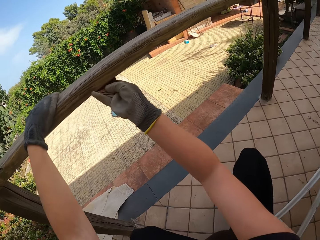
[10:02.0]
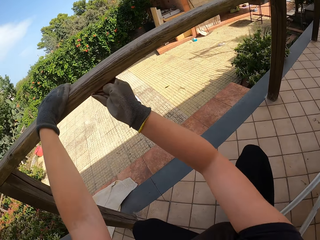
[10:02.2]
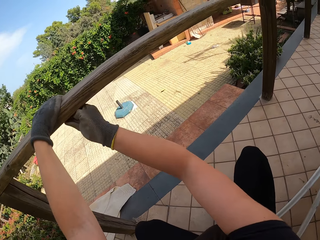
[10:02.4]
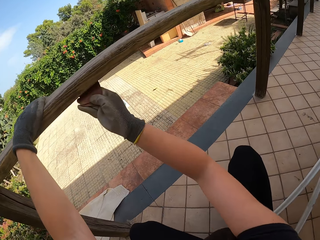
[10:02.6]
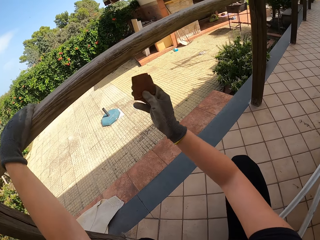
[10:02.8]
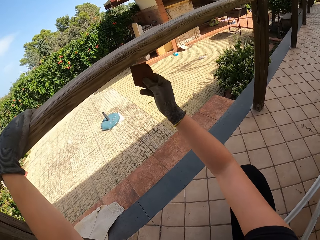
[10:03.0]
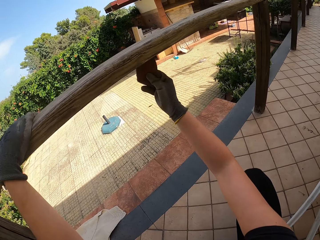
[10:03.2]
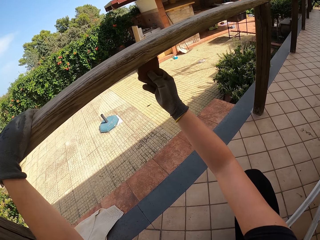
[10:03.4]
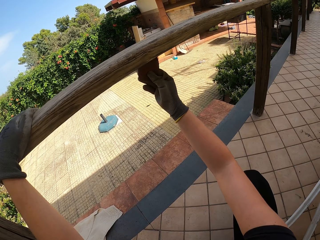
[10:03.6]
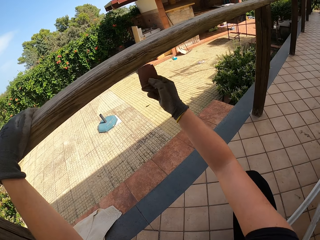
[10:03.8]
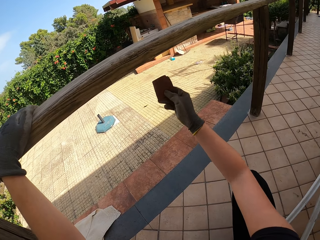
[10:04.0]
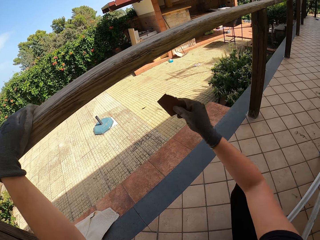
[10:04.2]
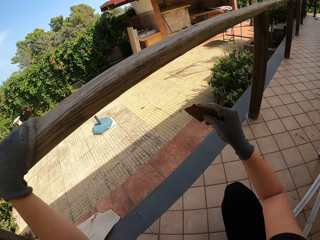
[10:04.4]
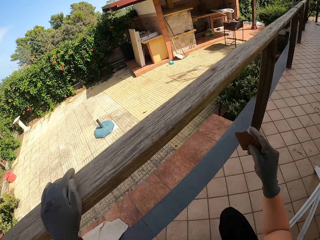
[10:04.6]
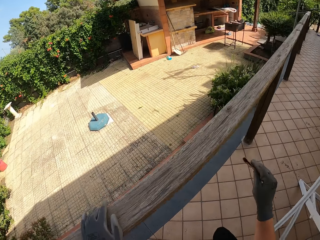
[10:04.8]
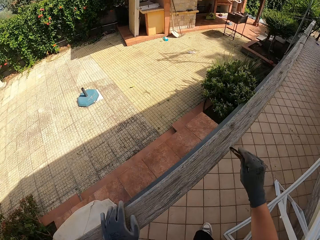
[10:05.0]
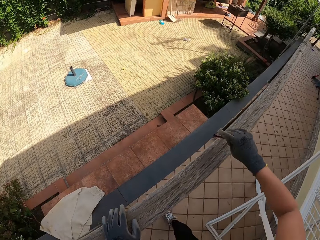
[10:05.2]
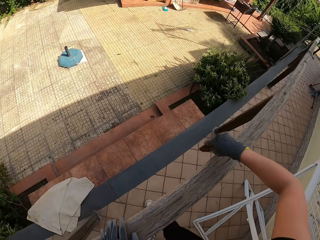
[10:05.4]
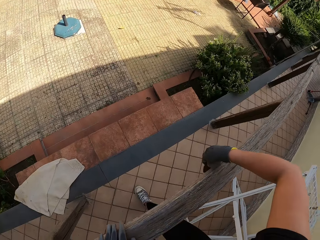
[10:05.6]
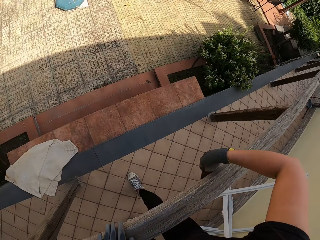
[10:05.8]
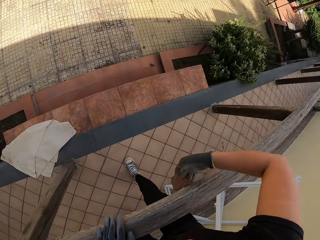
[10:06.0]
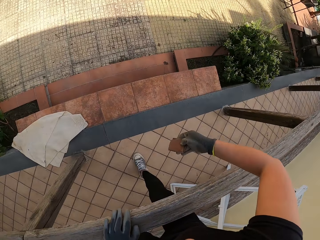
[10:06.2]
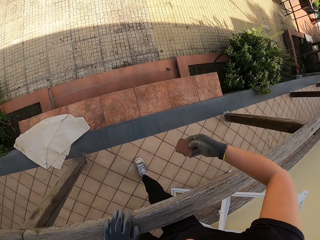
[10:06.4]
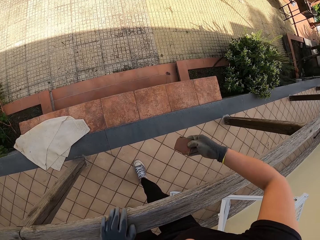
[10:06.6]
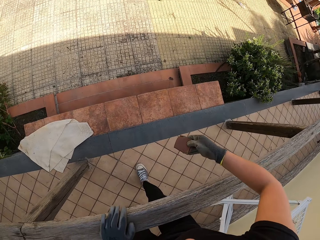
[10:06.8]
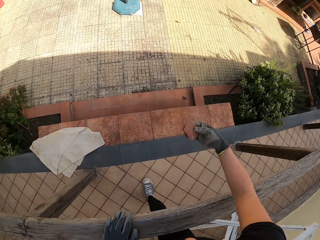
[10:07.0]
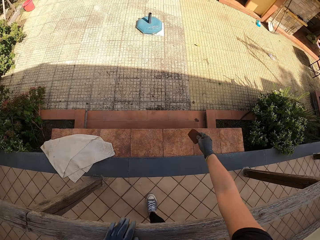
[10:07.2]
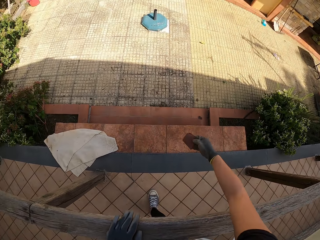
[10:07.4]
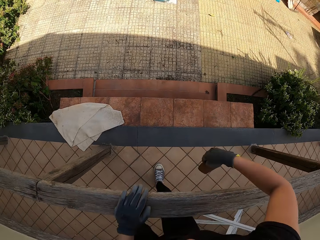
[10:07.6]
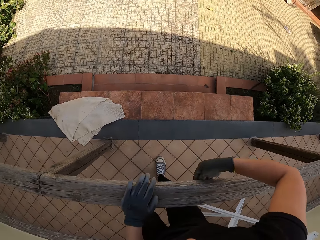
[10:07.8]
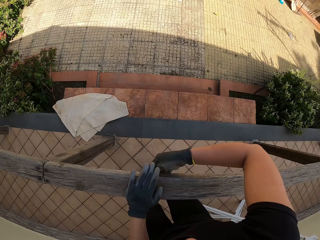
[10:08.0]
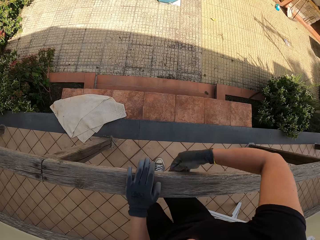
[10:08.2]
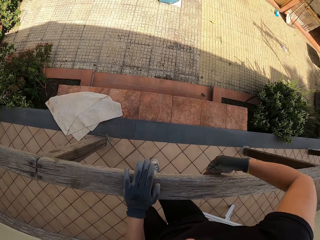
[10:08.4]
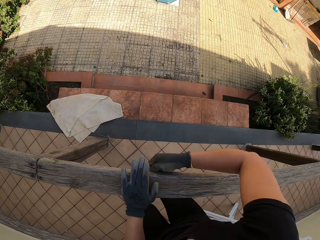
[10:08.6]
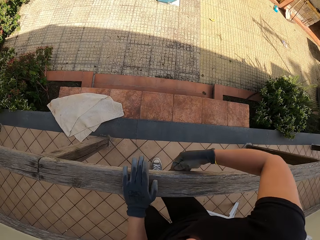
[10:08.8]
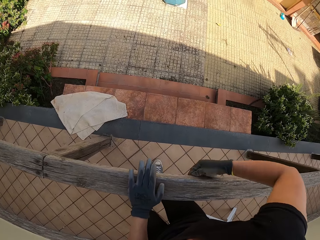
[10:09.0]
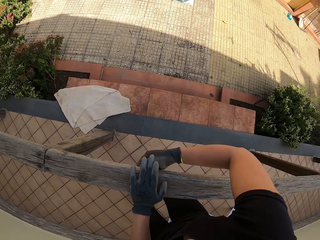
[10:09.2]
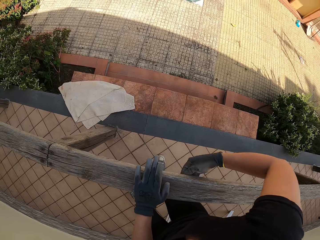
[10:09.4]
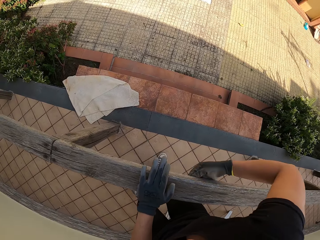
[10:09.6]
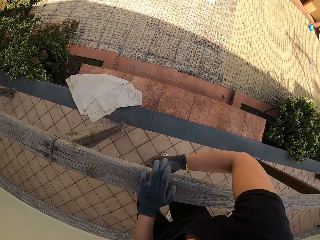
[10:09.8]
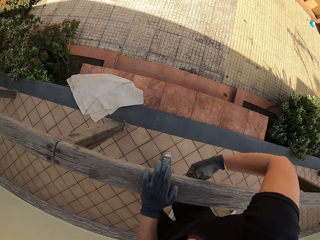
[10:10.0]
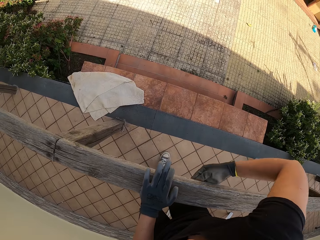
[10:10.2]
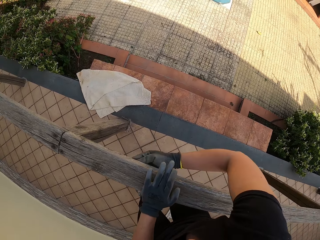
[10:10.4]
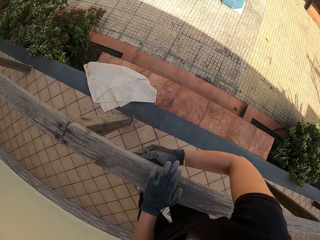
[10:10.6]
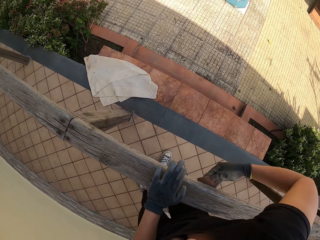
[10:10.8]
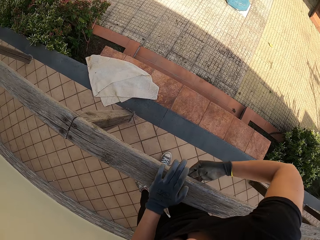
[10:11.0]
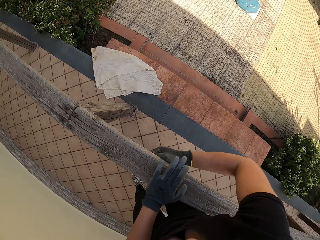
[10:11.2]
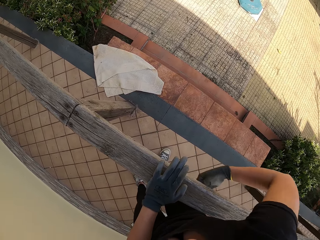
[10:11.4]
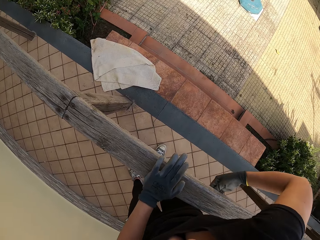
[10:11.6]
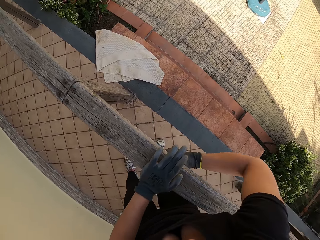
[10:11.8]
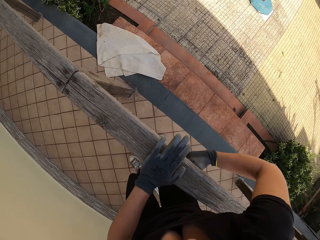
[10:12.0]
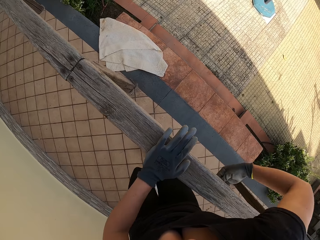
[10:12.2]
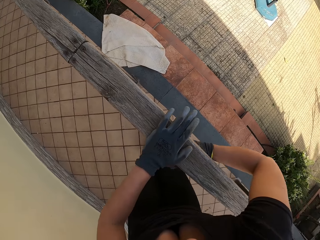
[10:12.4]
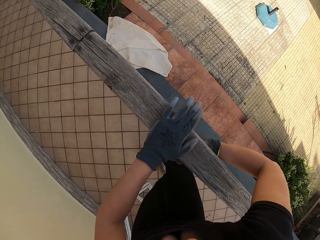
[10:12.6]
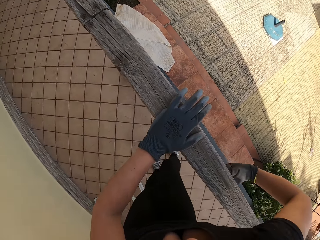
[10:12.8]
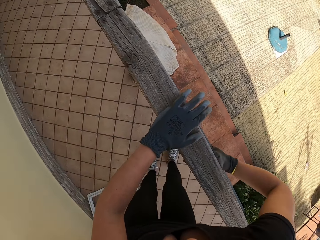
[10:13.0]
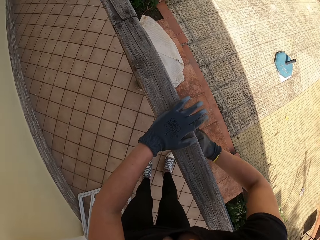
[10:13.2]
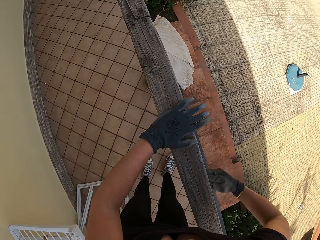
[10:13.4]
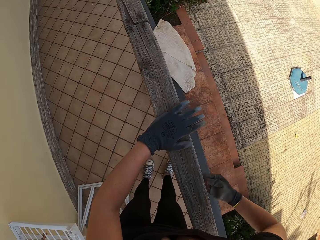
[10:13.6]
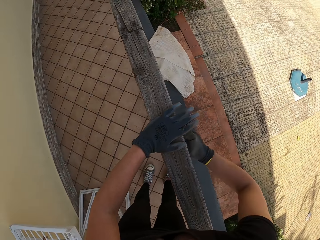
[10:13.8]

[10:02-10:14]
The camera wearer scrubs the balcony with her right hand with the sandpaper. She stops scrubbing the balcony. She stands up. She scrubs the balcony with her right hand with the sandpaper. She stops scrubbing the balcony. She checks the sandpaper. She shakes the sandpaper. She scrubs the balcony with her right hand with the sandpaper.

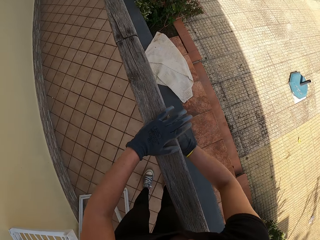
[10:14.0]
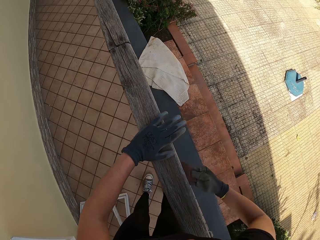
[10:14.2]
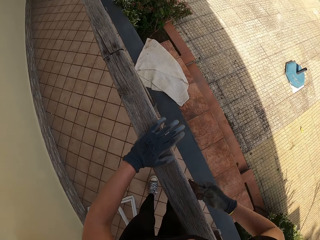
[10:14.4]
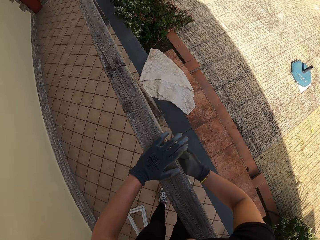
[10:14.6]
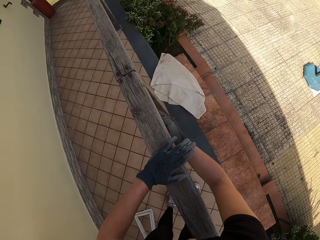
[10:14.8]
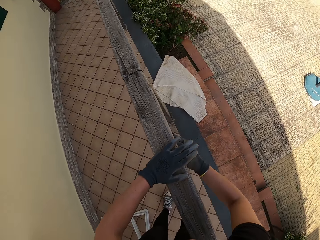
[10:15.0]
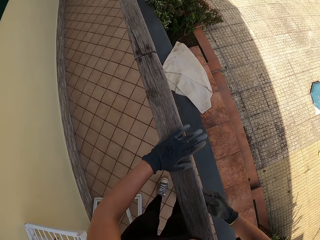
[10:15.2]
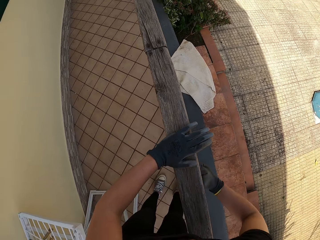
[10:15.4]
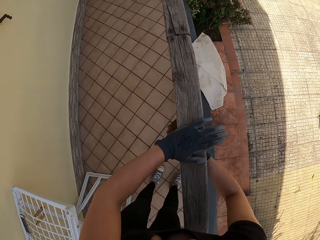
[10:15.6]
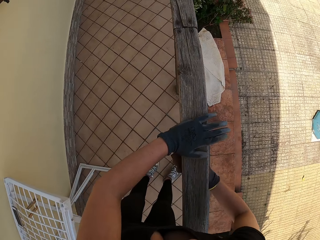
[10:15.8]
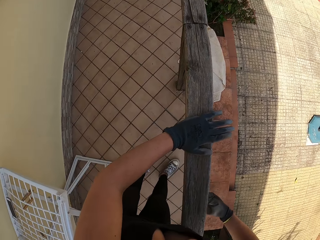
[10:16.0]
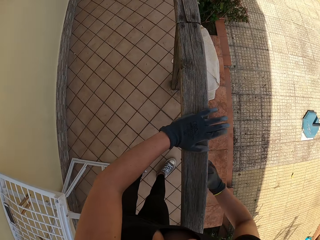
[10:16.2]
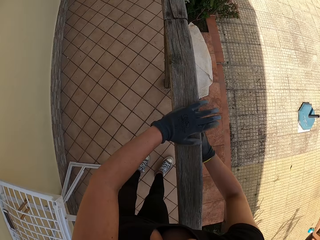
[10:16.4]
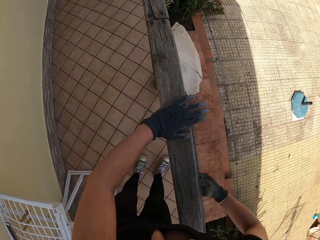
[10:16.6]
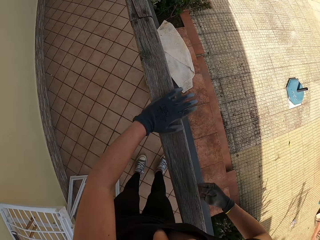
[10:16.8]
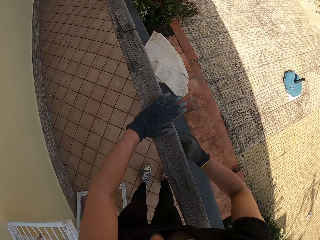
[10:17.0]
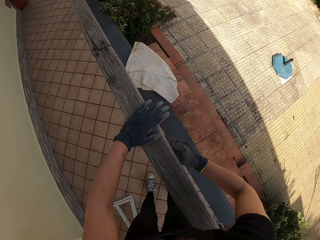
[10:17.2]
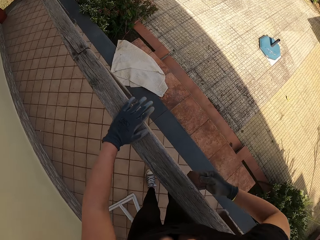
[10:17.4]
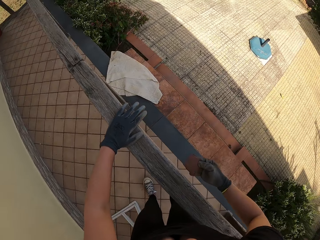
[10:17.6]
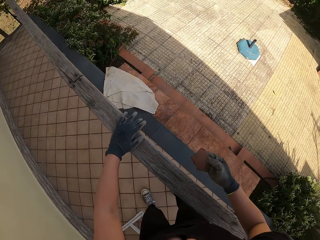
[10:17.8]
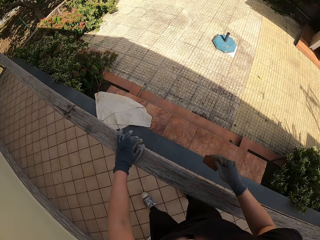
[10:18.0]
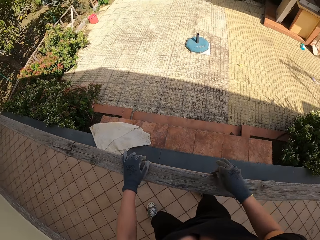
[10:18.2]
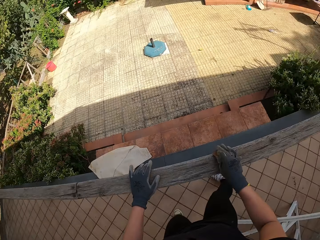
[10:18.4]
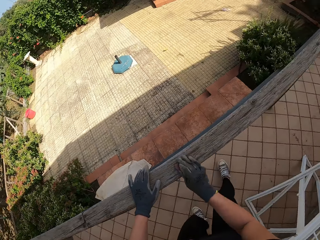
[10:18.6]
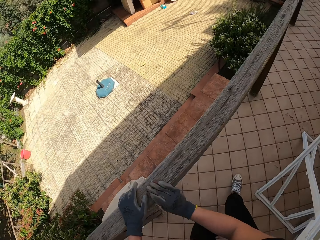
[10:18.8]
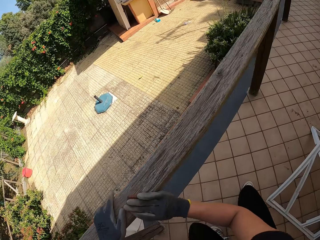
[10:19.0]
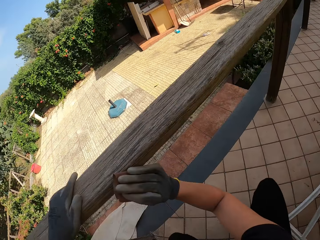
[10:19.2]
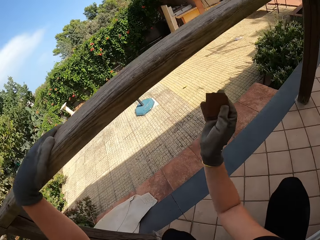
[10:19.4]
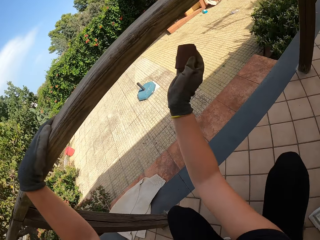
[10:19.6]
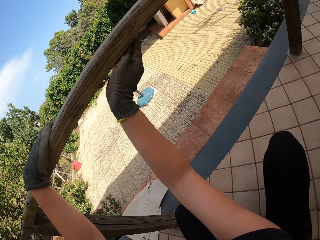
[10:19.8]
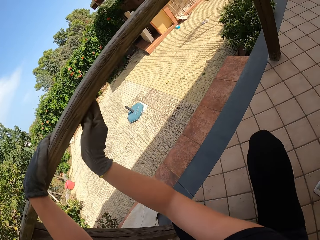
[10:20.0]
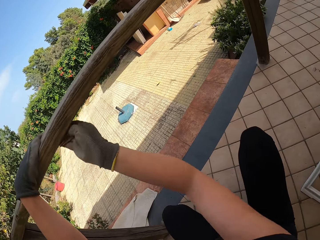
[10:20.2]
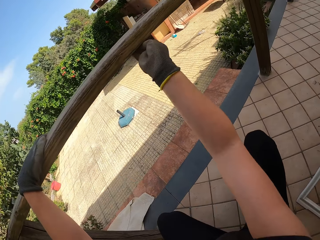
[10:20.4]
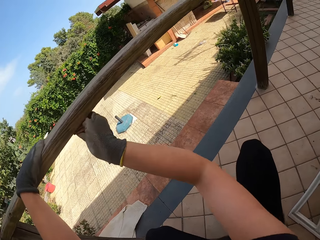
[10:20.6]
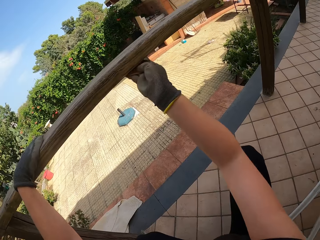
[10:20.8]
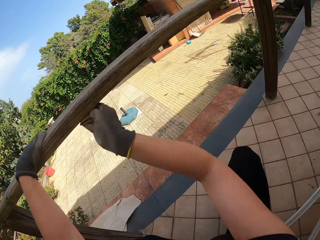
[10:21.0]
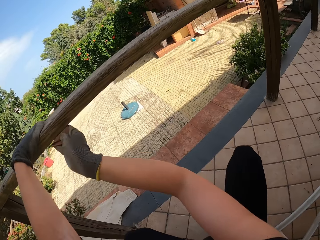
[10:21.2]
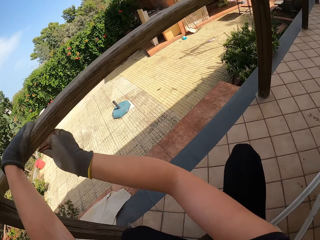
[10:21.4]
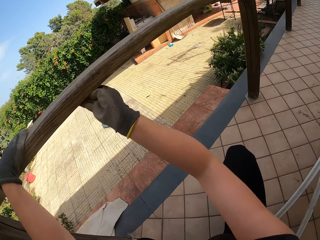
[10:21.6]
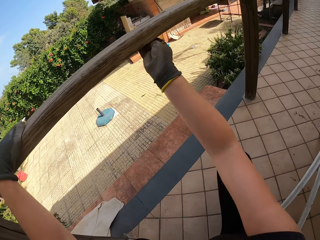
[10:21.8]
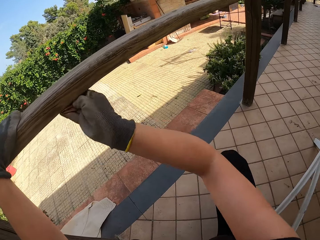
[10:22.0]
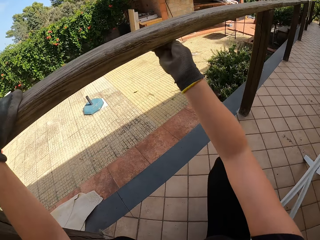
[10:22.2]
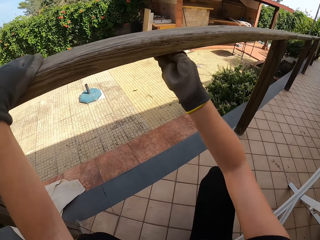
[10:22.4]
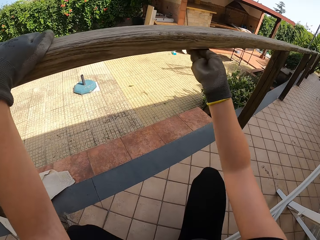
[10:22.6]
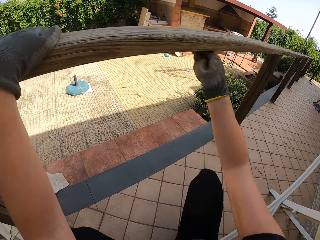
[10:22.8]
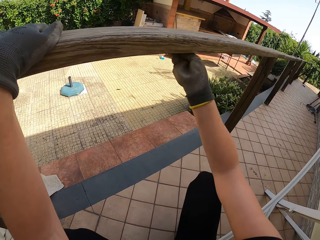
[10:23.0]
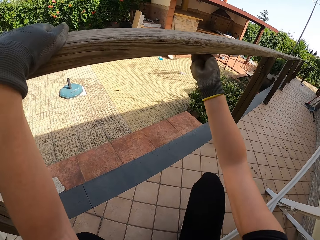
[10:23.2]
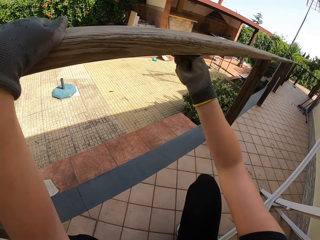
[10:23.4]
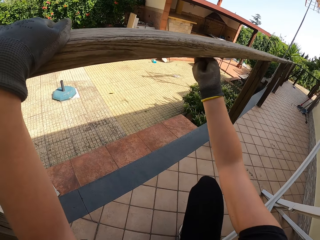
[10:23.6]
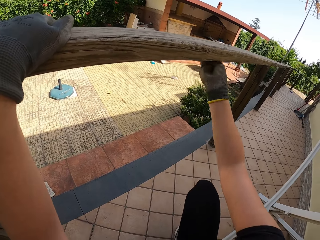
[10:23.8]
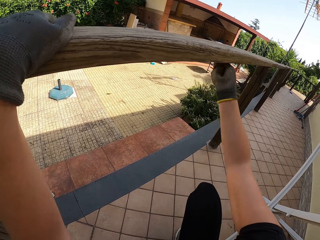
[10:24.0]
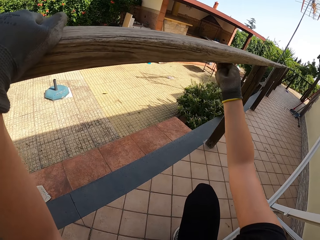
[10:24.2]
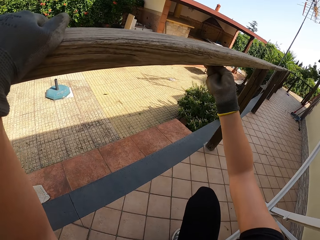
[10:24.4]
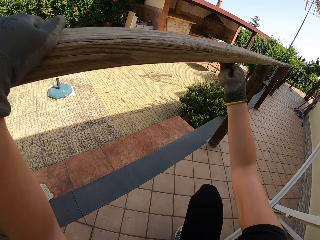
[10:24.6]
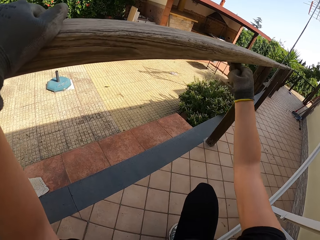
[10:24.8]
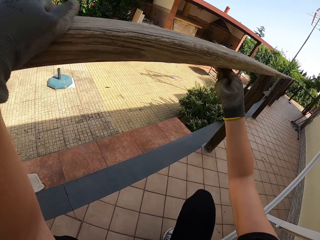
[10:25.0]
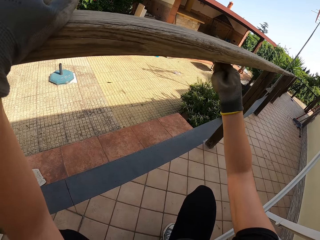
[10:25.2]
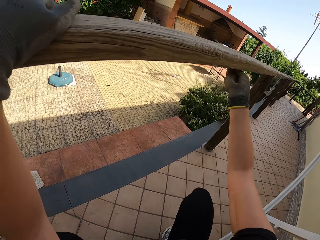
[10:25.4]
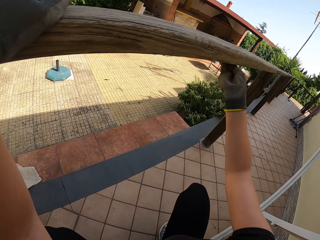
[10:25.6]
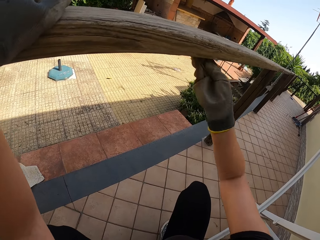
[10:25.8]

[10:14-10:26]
The camera wearer stops scrubbing the balcony. She scrubs the balcony with her right hand with the sandpaper. She stops scrubbing the balcony. She bends down. She squats. She scrubs the balcony with her right hand with the sandpaper.
